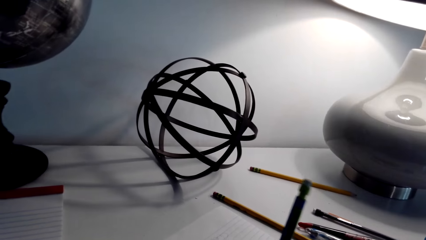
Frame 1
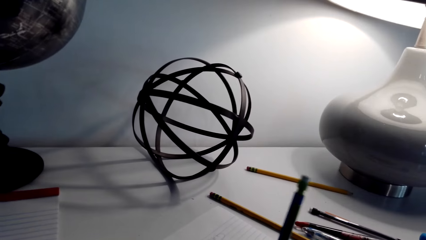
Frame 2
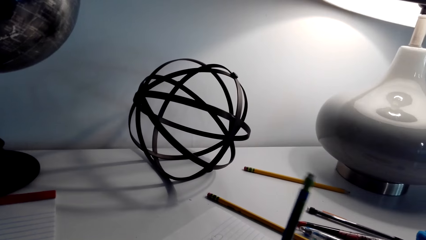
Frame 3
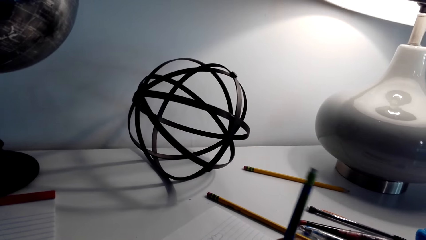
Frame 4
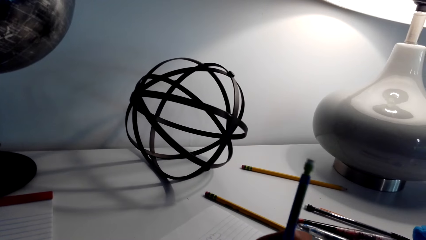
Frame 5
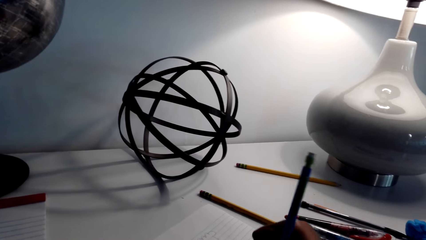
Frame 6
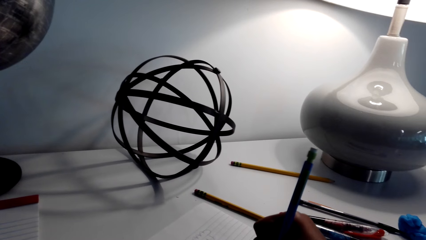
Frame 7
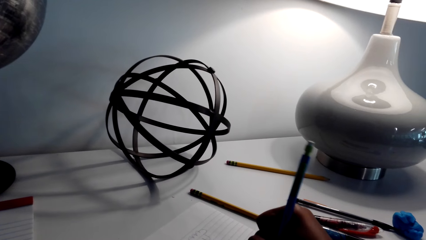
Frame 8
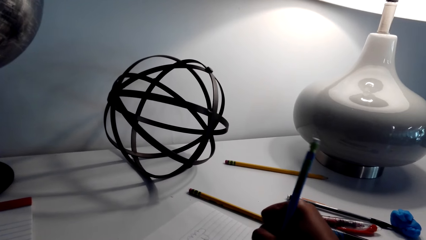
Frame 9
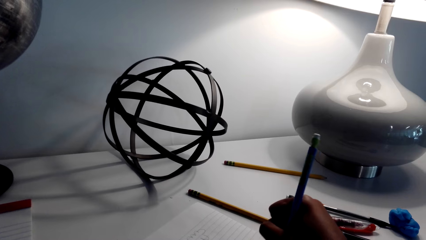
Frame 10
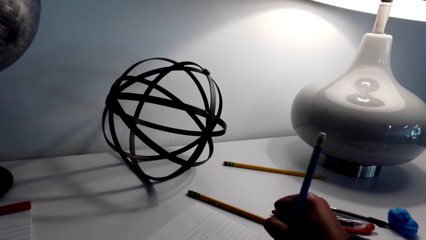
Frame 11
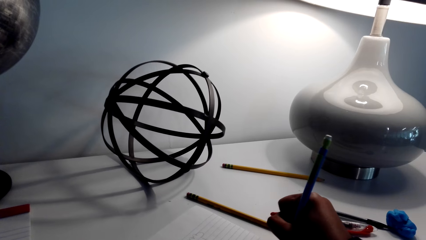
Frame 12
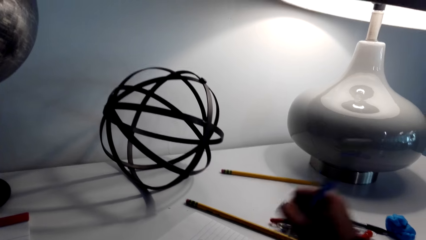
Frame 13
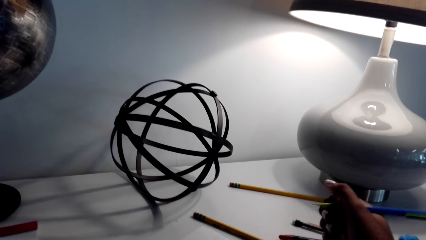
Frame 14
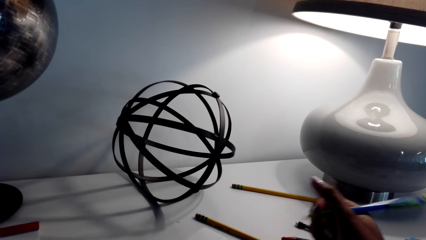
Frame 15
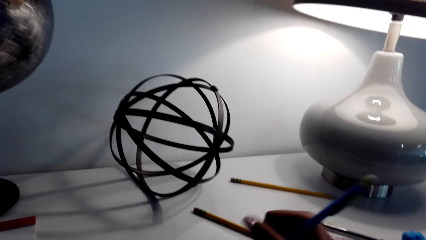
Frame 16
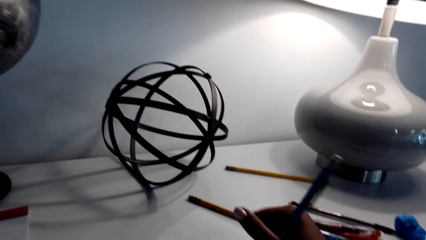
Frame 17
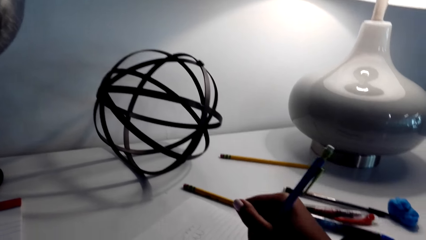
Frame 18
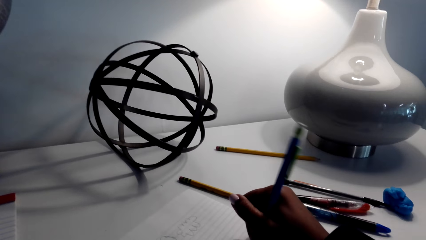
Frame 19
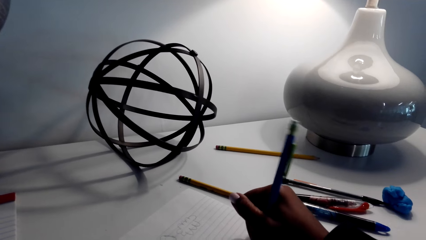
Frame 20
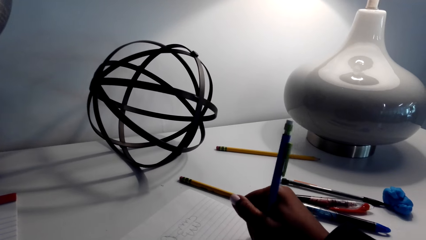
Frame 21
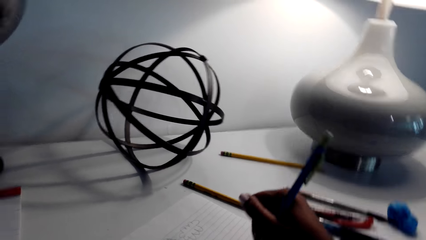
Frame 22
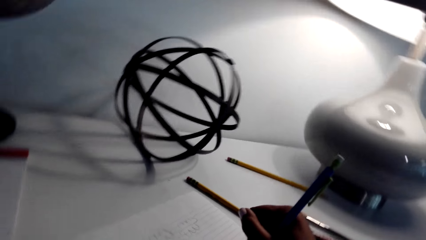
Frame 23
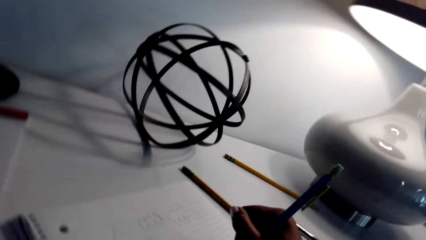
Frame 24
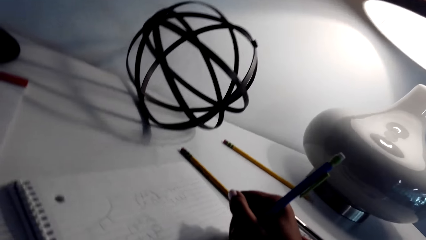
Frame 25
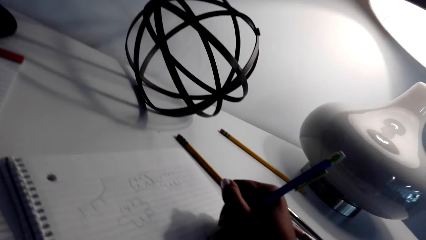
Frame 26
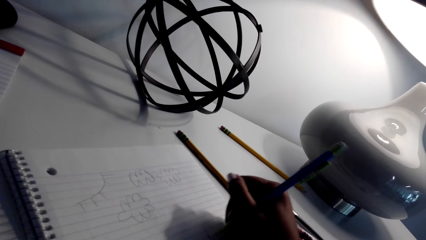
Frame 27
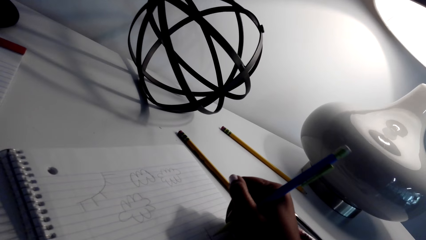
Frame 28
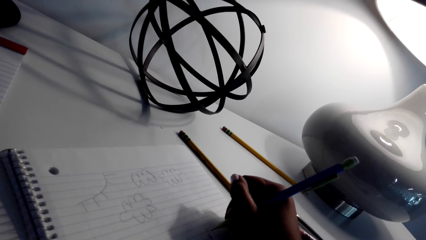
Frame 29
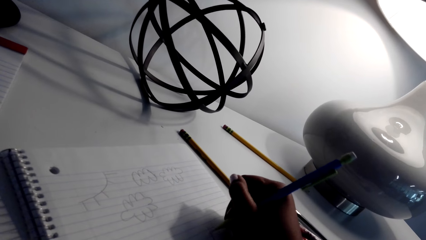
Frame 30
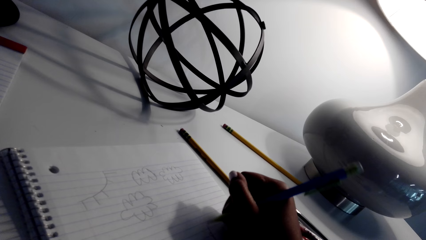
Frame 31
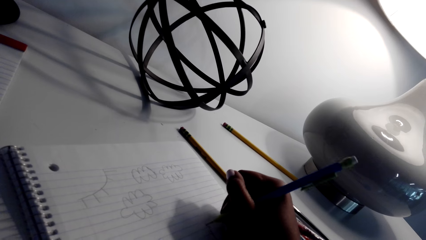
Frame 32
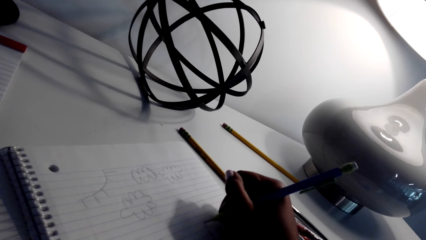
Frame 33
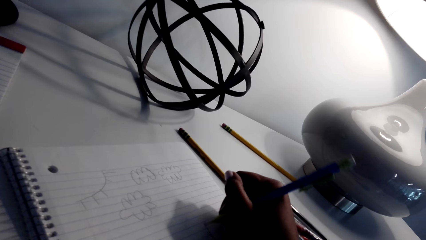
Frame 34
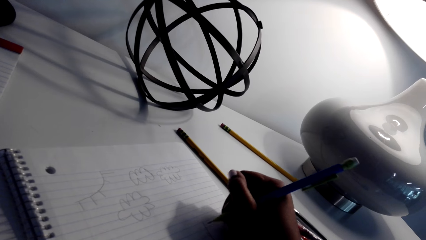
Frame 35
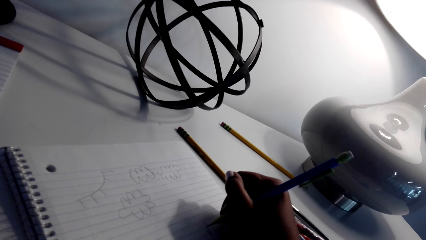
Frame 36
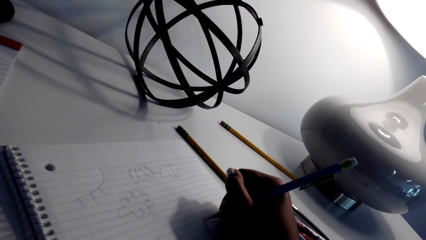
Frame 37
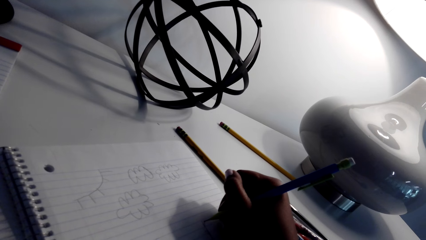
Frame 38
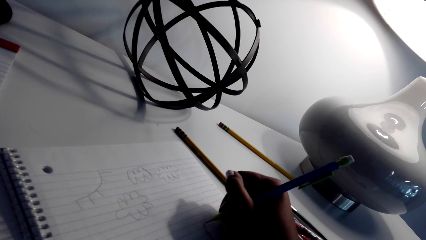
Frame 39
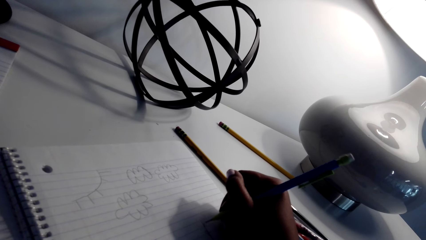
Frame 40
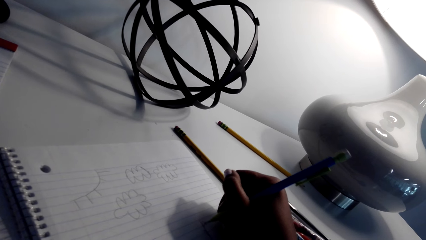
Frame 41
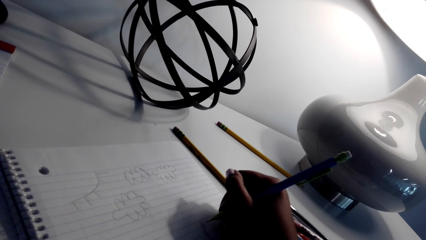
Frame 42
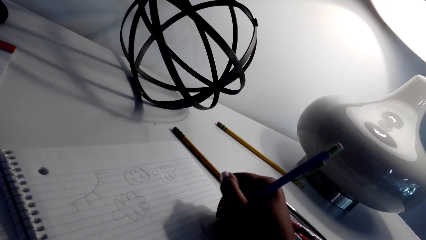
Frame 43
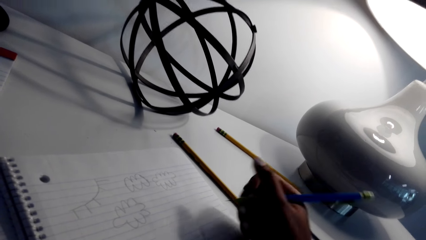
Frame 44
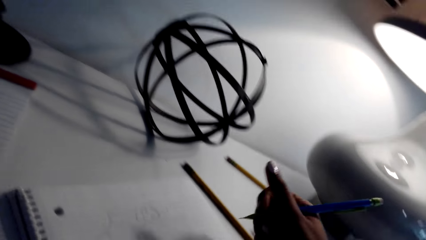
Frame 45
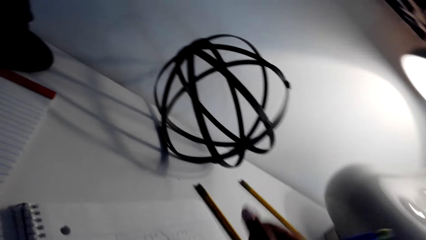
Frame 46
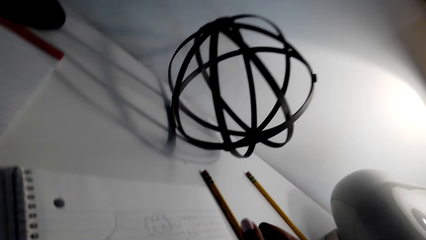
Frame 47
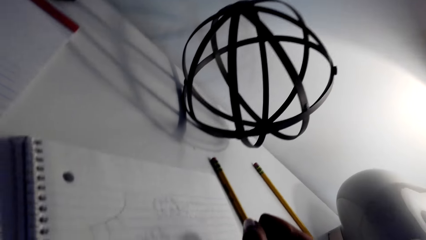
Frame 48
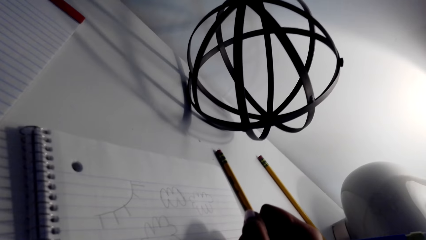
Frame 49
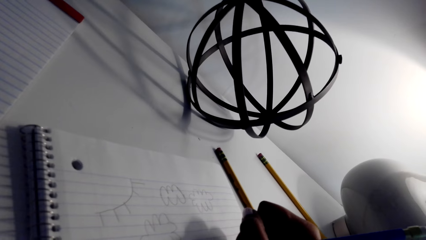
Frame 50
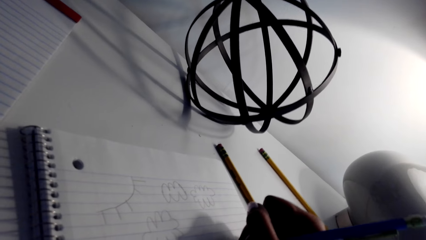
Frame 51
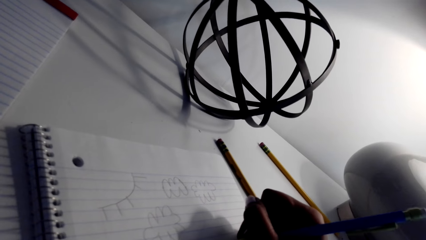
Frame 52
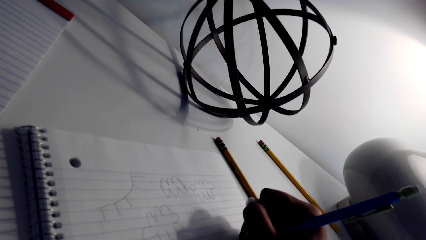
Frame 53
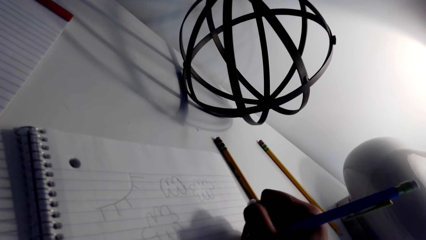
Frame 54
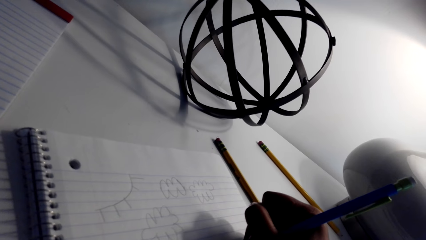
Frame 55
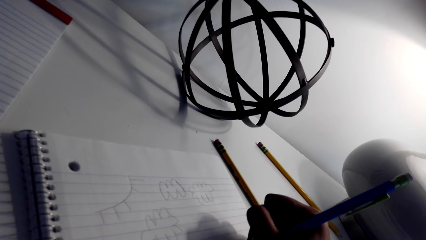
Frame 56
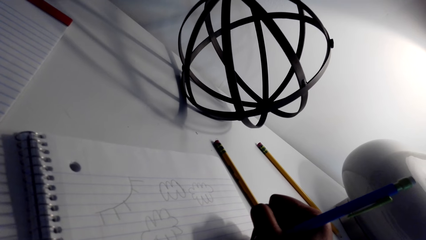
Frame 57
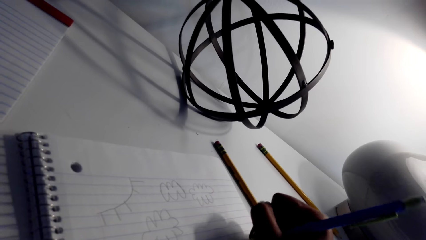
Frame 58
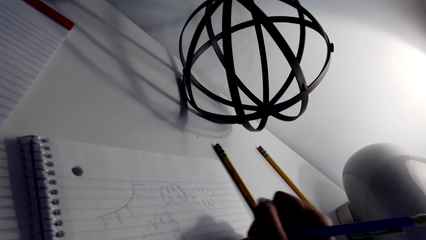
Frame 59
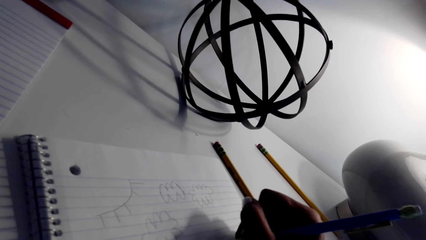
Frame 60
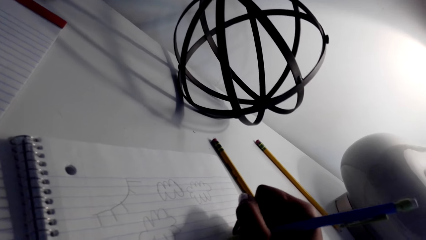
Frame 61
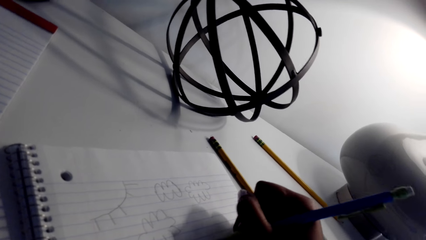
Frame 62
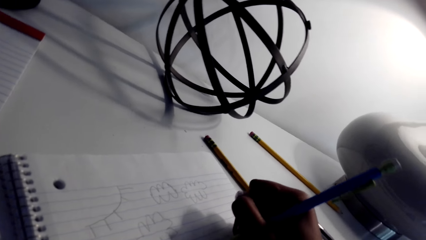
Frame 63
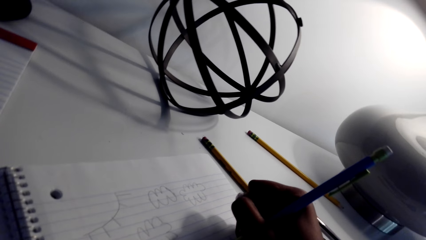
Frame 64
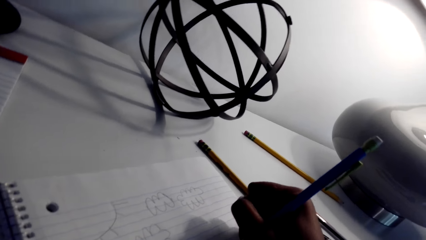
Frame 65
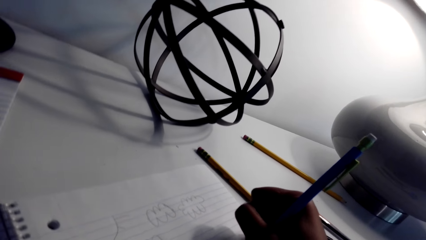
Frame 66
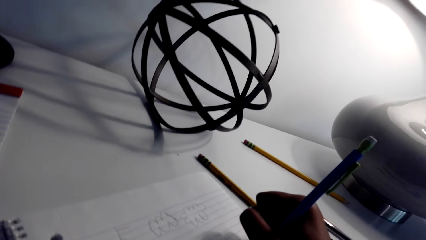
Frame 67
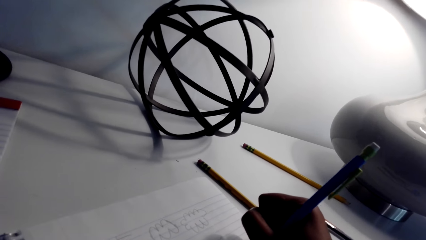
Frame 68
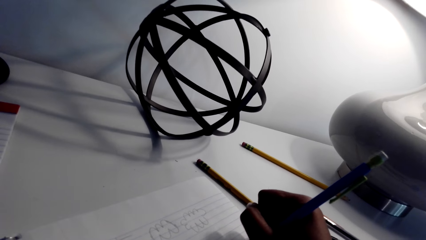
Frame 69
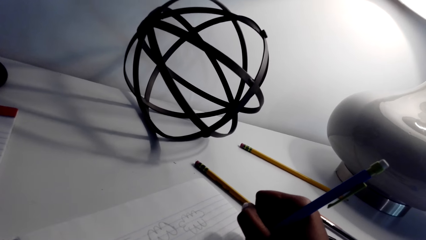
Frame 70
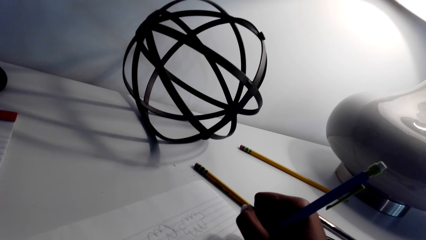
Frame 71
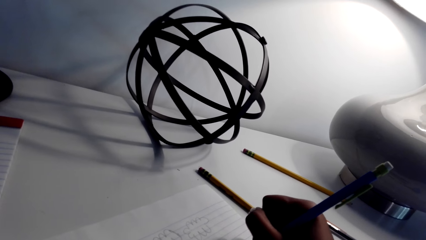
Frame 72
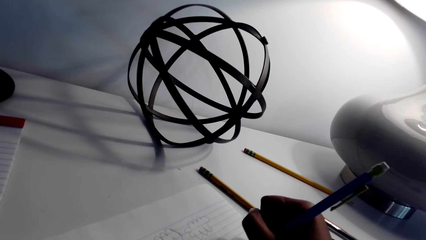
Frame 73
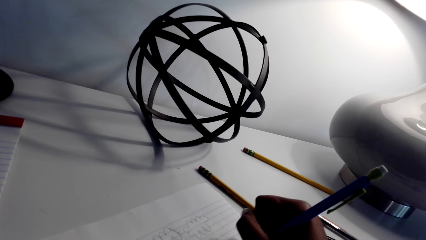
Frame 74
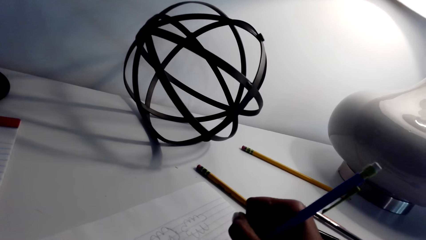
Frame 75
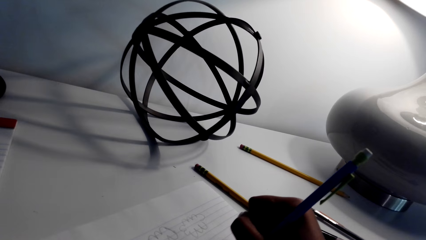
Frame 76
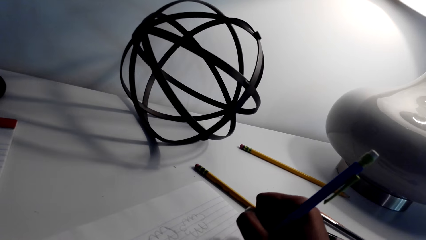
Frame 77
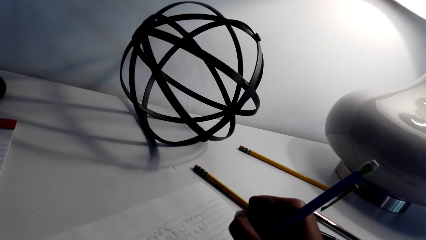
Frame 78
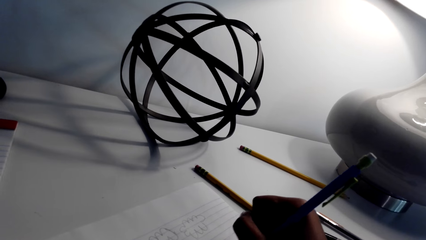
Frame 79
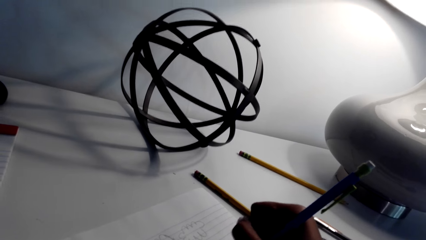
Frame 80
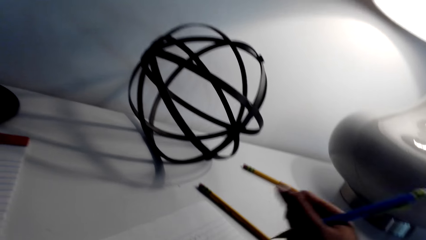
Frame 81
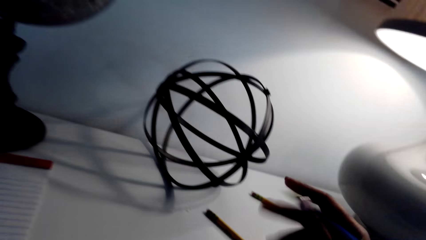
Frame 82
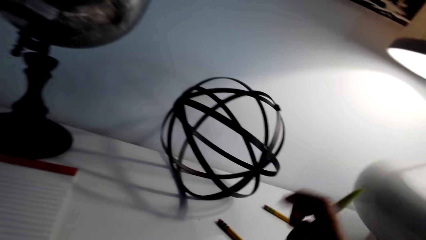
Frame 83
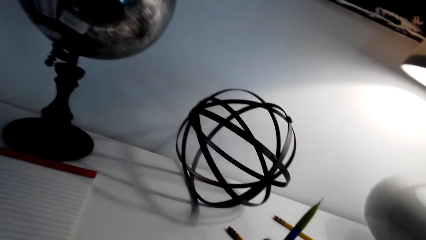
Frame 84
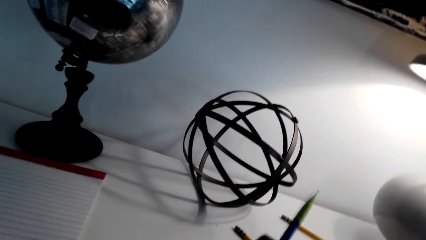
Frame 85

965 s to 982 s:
The camera wearer draws on a paper with a pencil.
